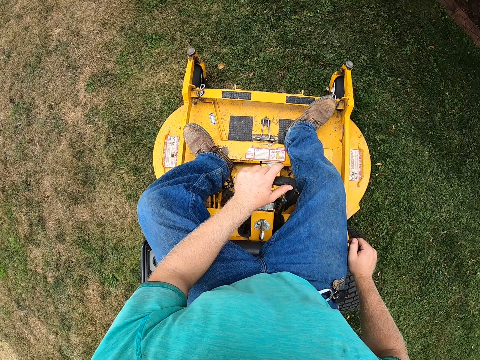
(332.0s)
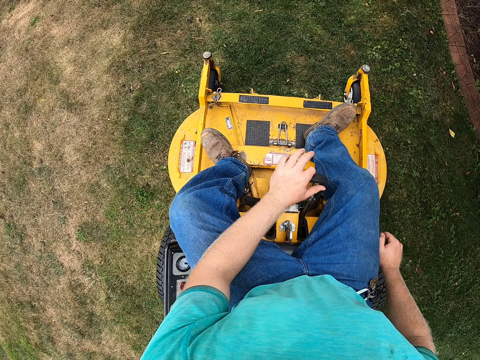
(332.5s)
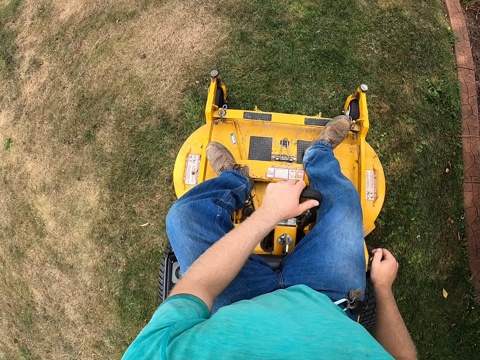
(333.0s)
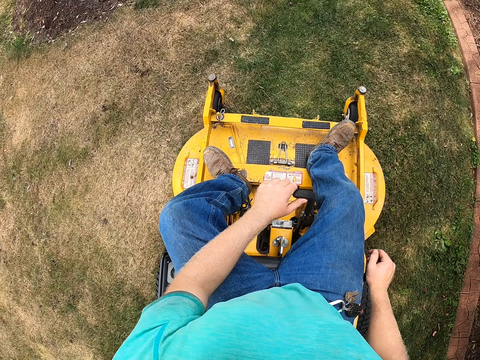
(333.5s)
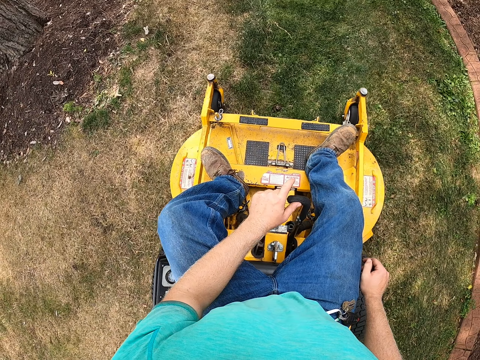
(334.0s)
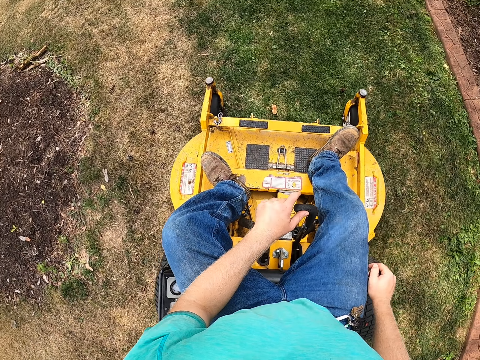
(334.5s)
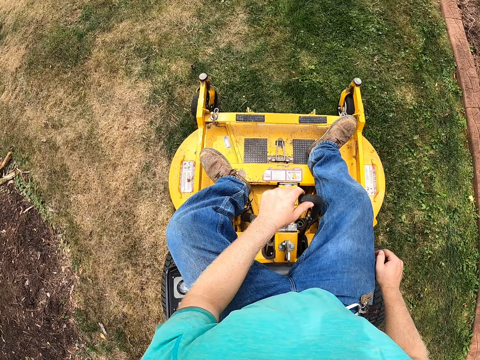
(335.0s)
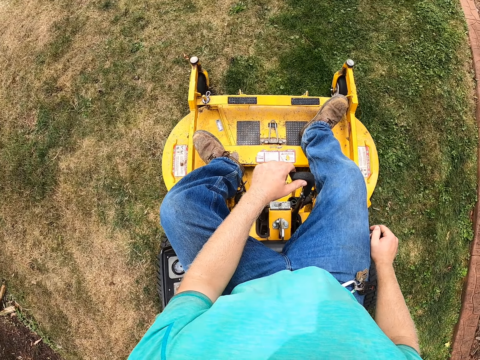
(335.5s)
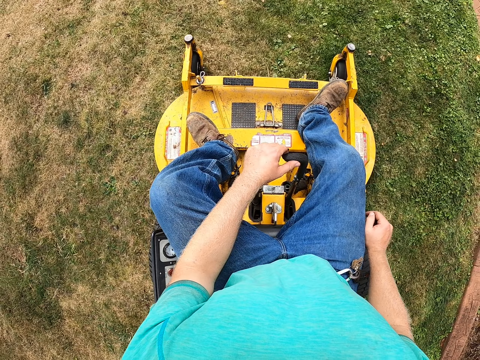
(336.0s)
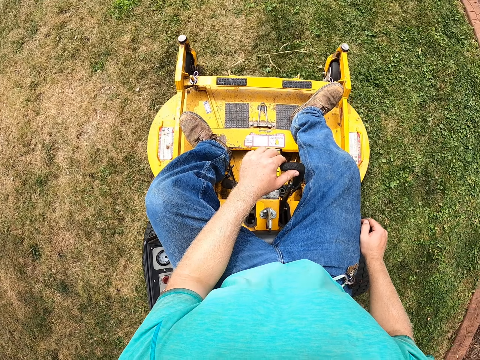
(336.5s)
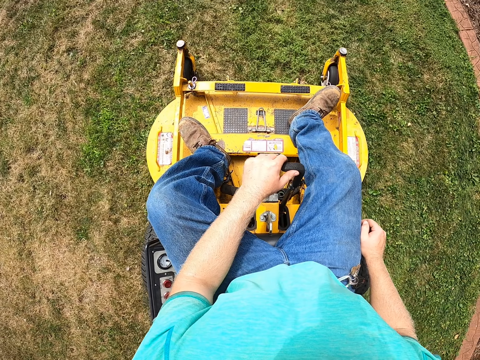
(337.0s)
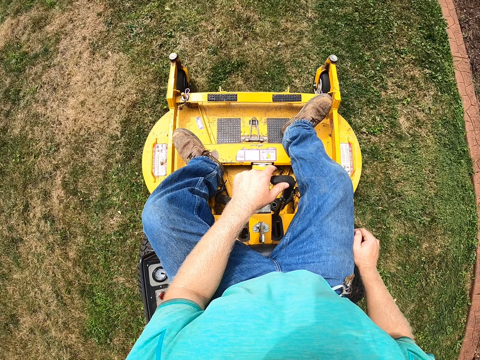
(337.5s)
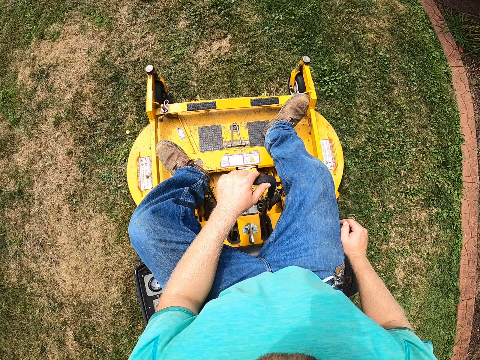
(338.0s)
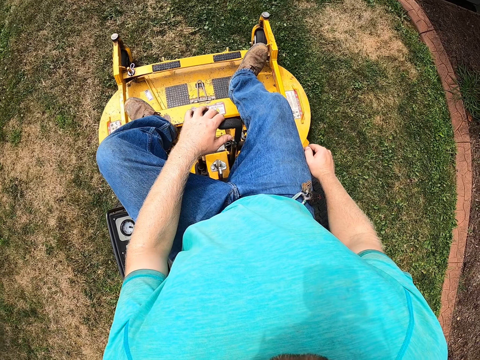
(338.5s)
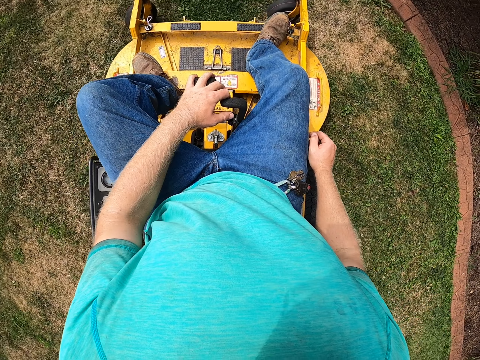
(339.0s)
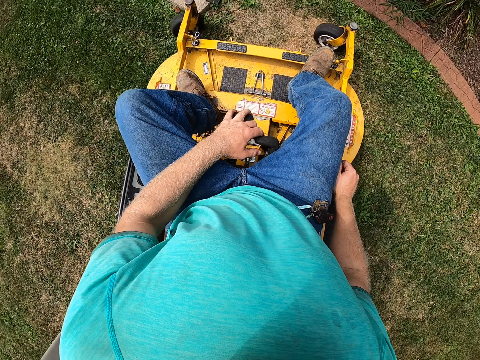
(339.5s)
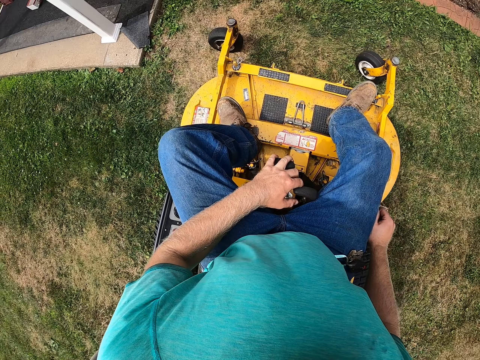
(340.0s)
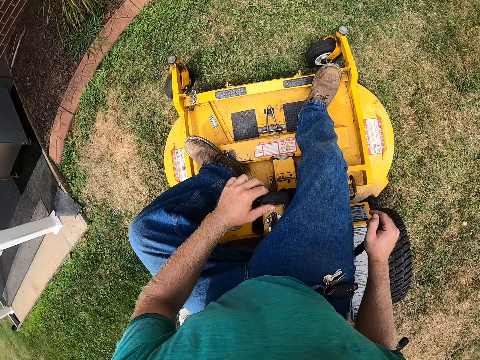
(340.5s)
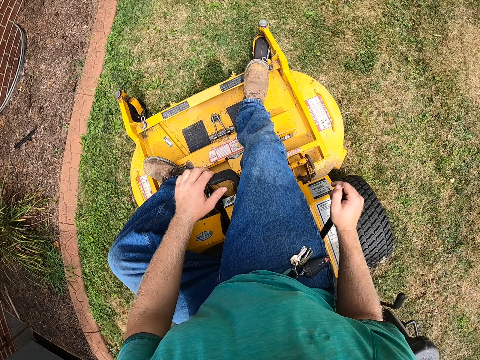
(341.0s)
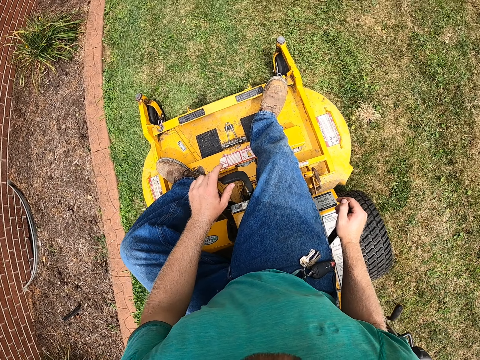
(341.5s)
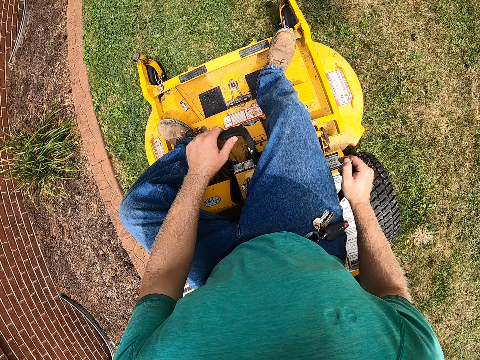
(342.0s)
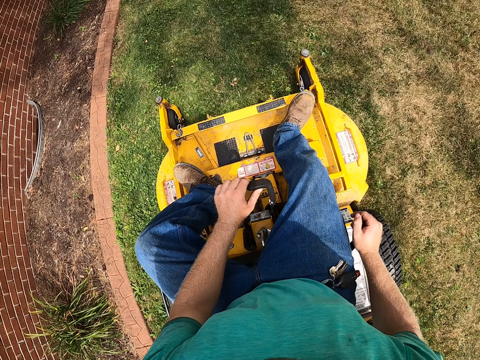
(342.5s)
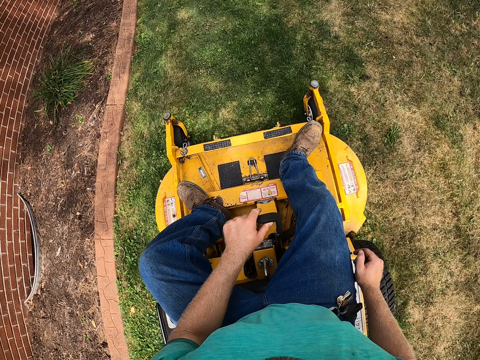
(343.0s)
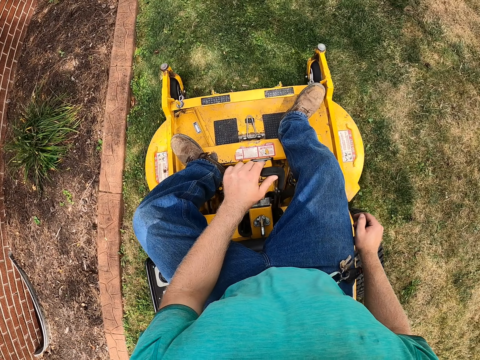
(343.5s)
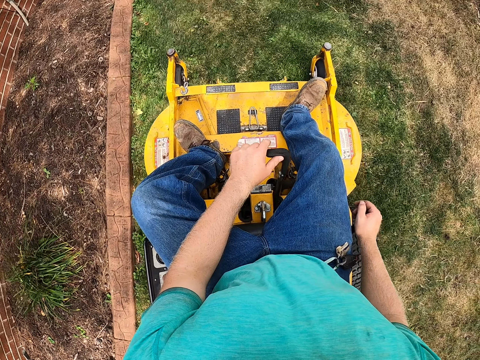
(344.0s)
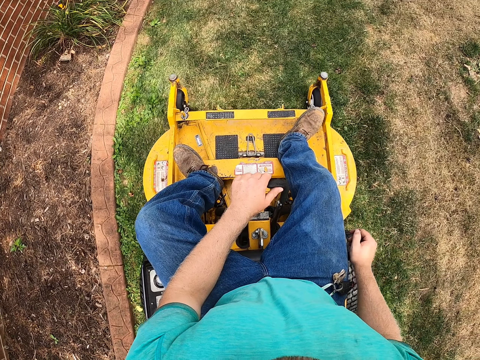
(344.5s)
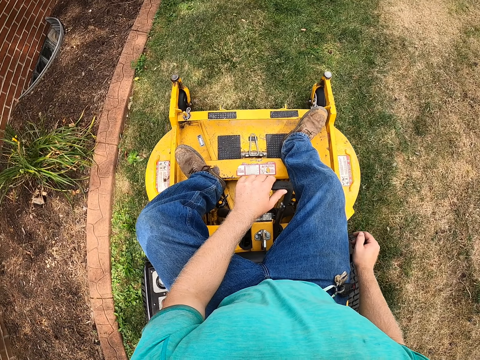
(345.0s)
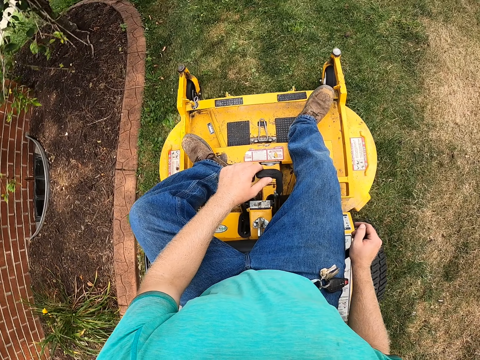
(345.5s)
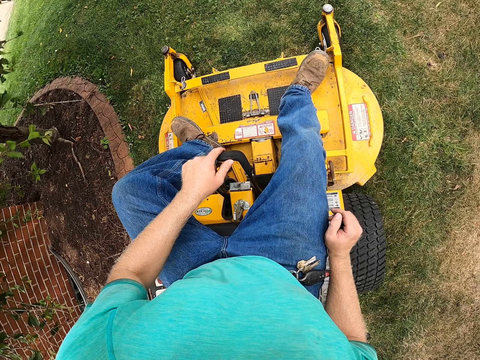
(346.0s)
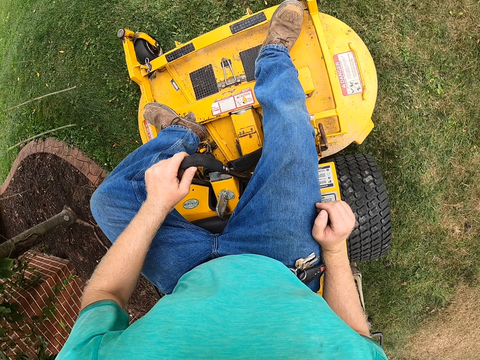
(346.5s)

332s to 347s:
The camera wearer turns. They drive.

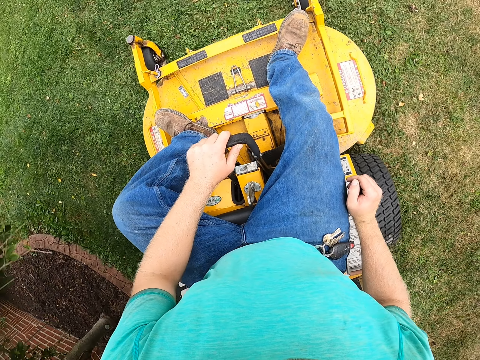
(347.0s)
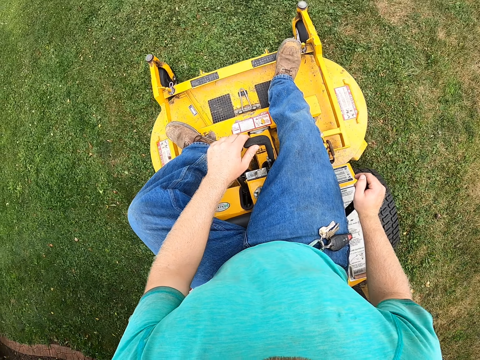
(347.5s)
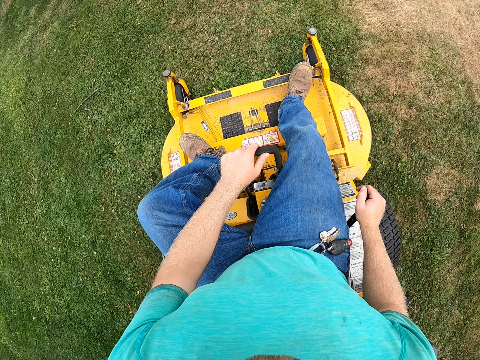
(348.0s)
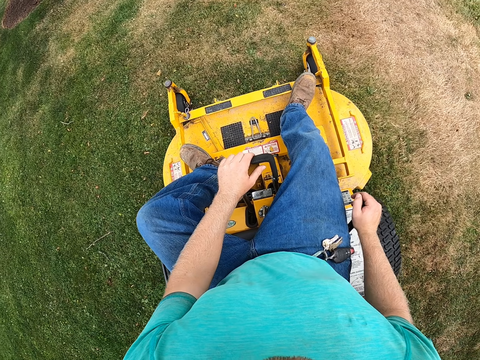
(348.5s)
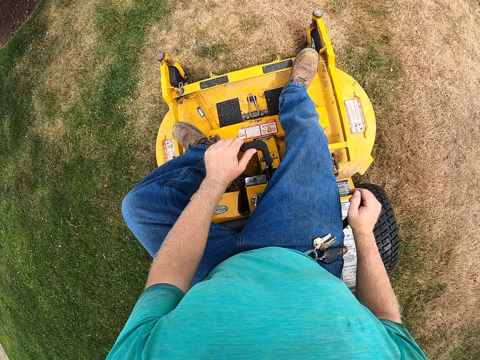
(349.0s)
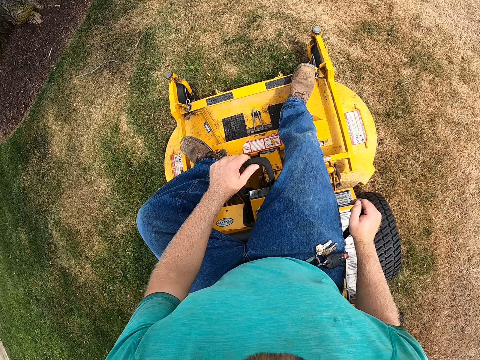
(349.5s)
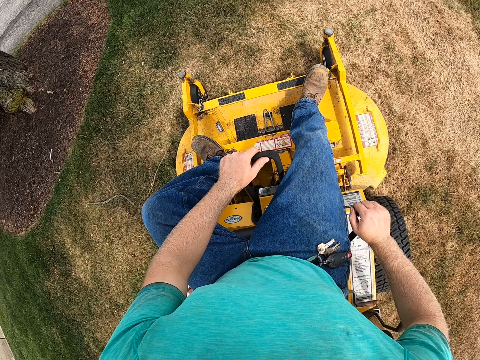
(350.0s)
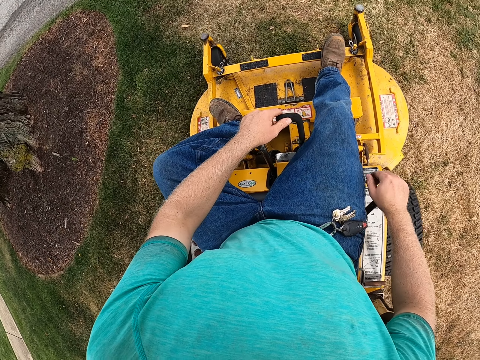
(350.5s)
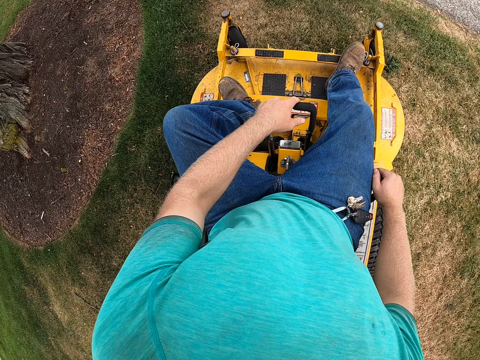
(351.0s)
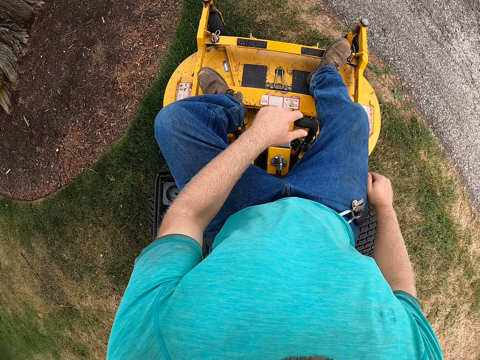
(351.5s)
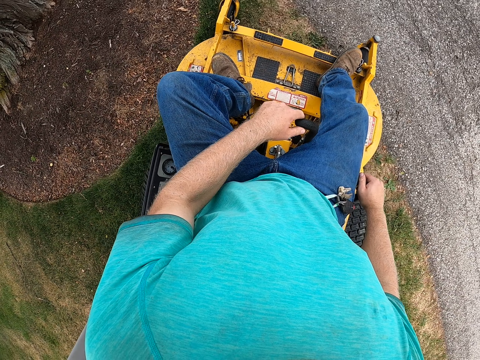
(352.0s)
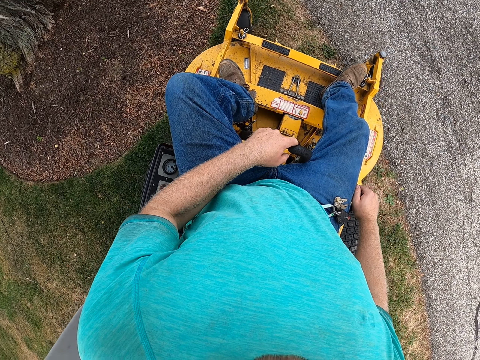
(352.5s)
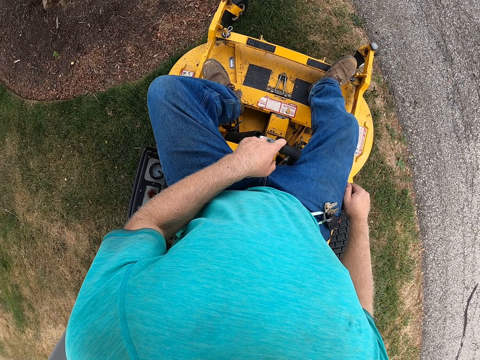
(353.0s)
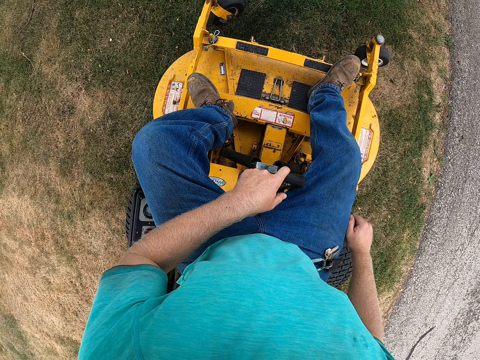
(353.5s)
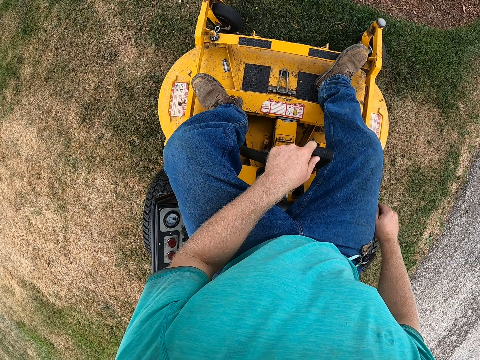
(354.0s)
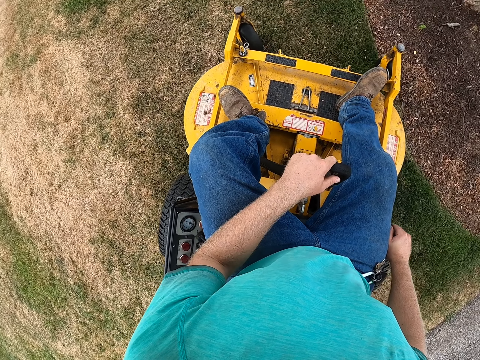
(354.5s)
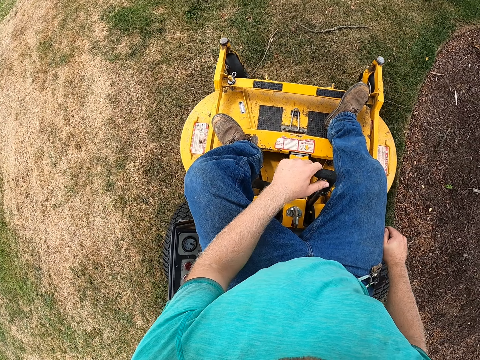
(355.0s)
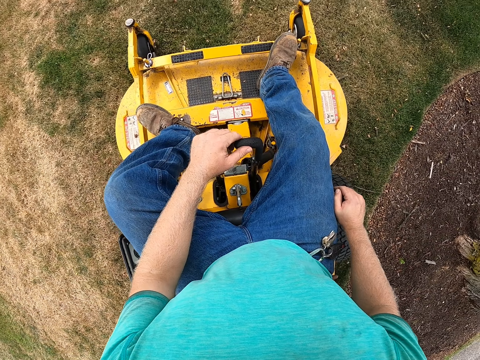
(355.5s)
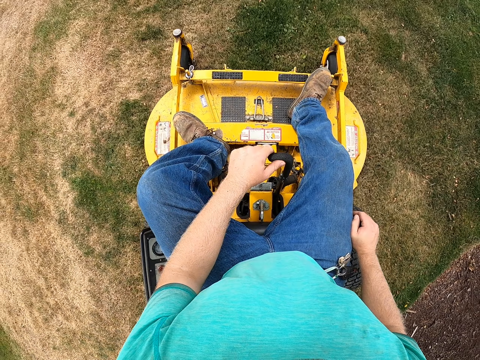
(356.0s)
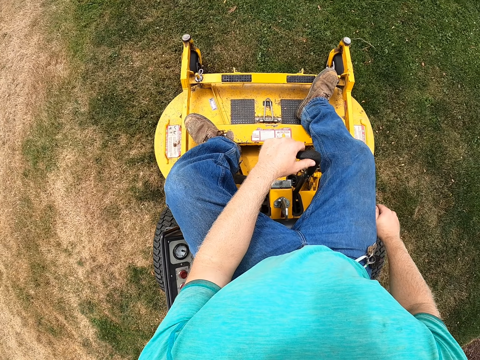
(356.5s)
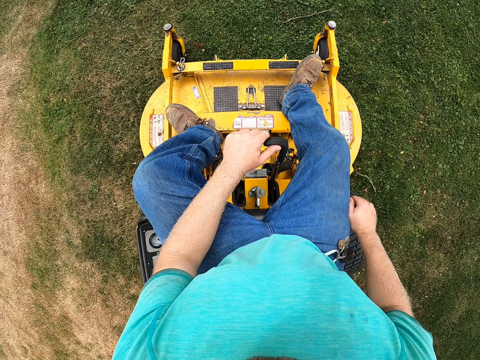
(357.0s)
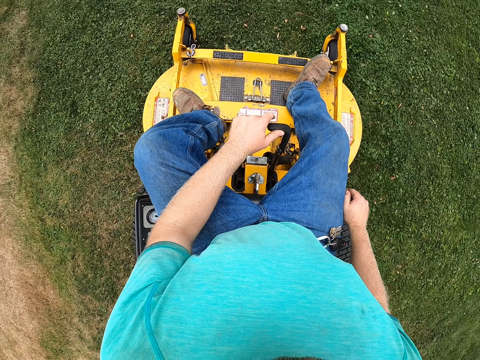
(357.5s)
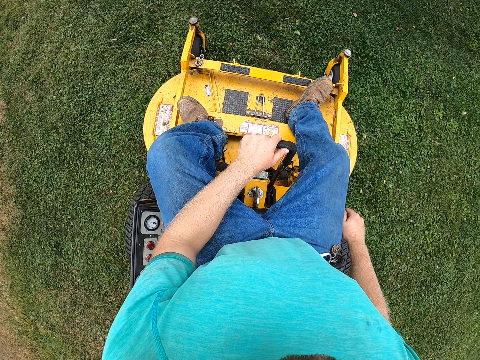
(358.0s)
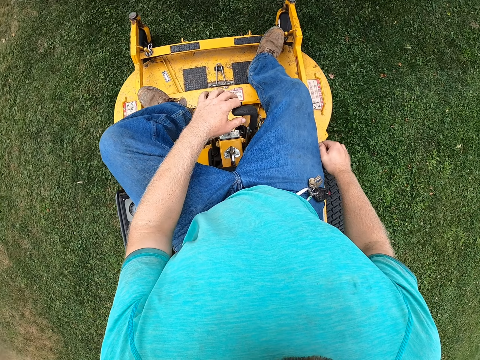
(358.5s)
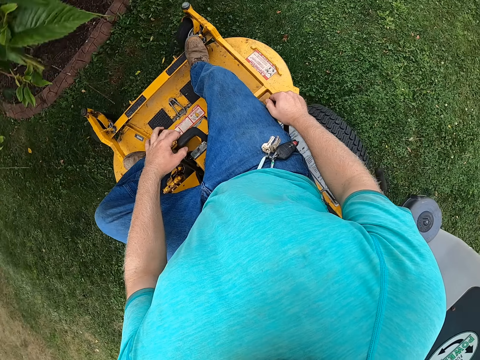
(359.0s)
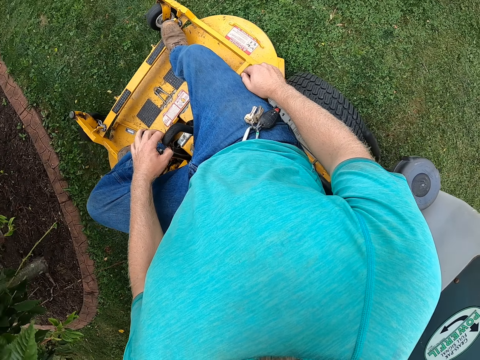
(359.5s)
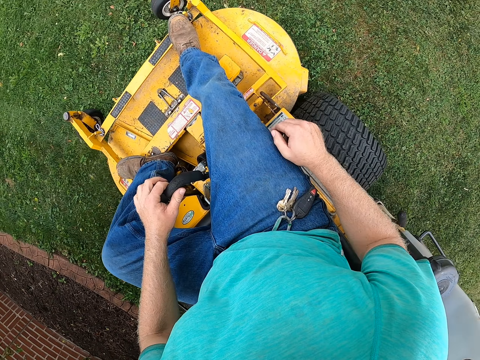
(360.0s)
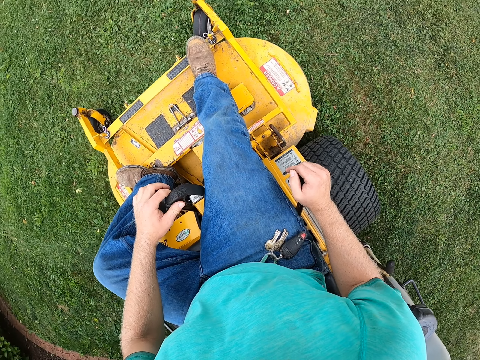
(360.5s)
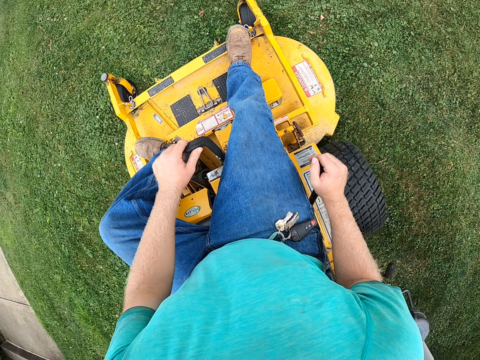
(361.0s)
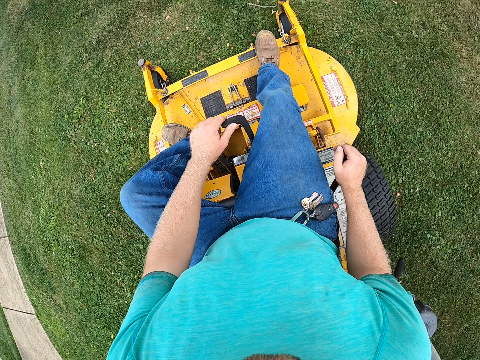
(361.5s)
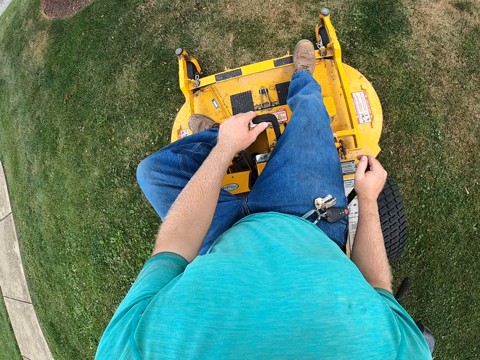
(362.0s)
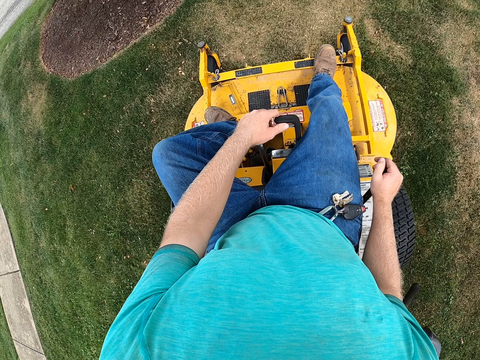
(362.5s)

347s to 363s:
The camera wearer turns. They turn again.
